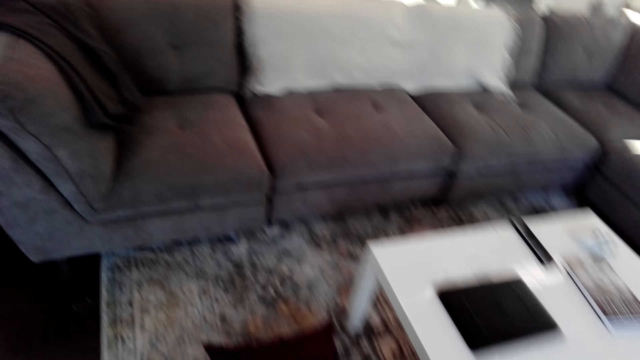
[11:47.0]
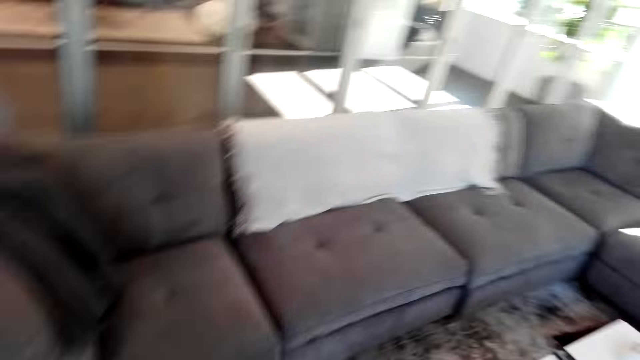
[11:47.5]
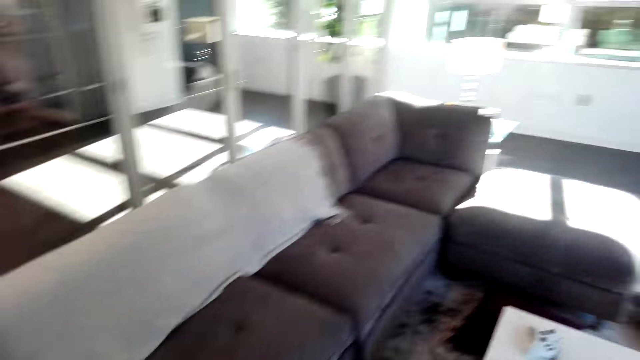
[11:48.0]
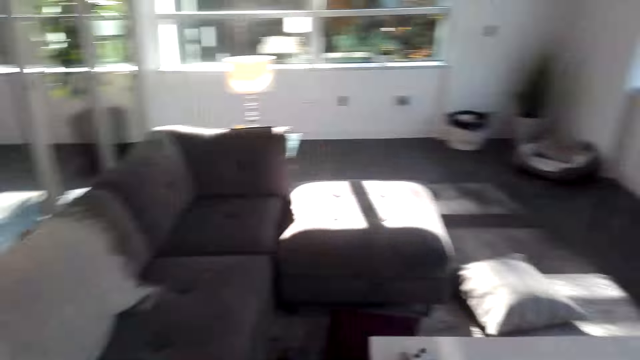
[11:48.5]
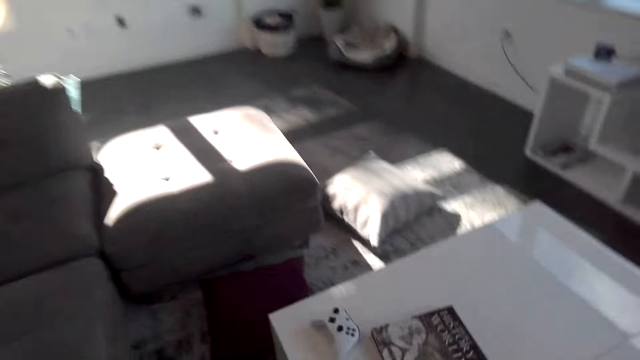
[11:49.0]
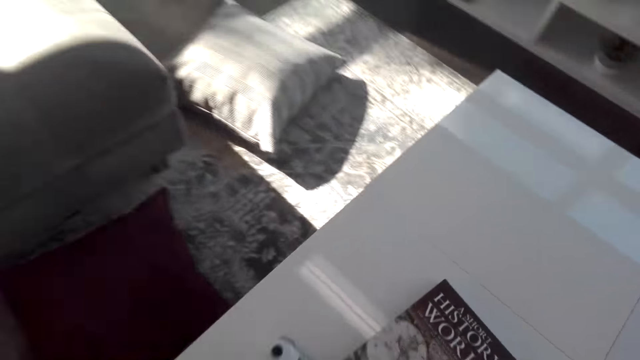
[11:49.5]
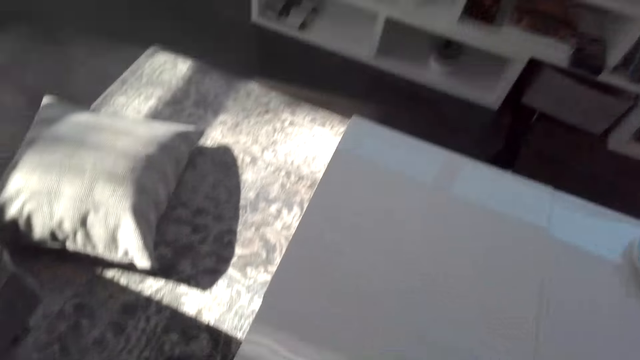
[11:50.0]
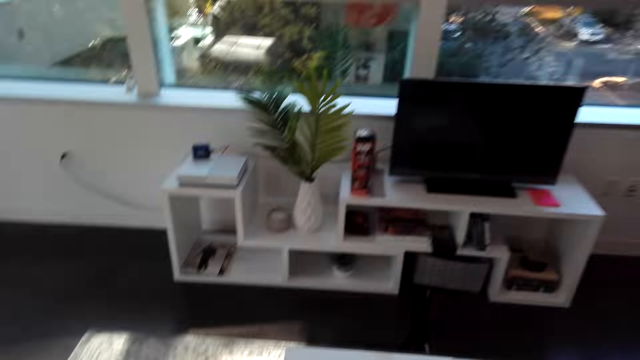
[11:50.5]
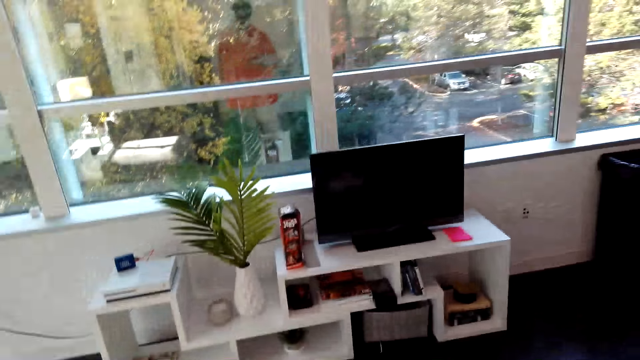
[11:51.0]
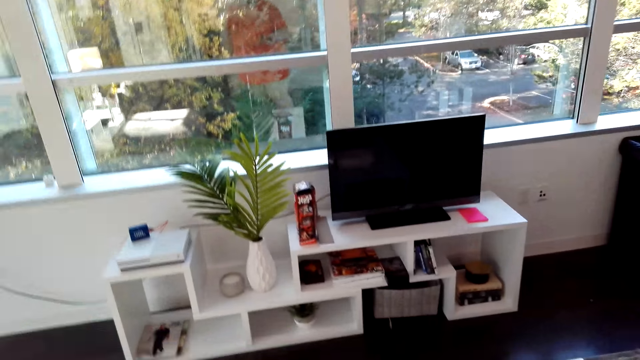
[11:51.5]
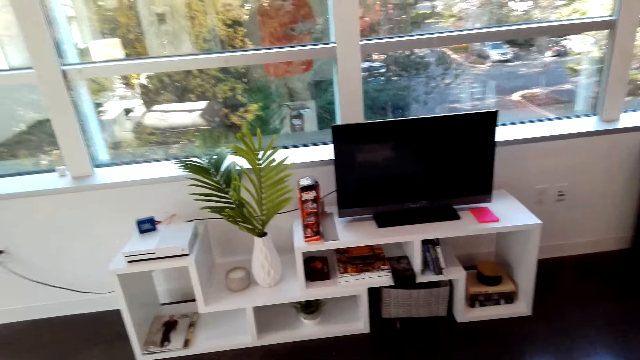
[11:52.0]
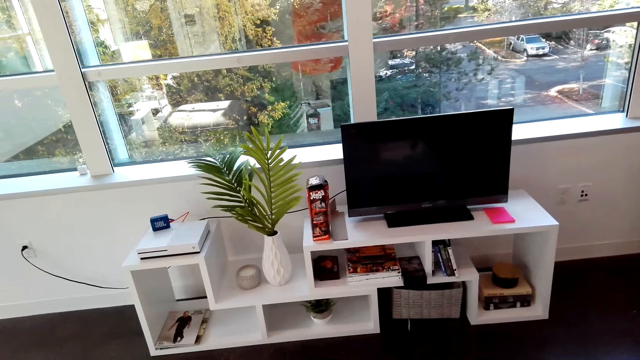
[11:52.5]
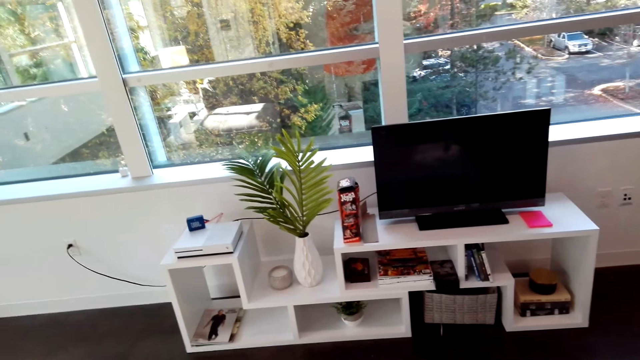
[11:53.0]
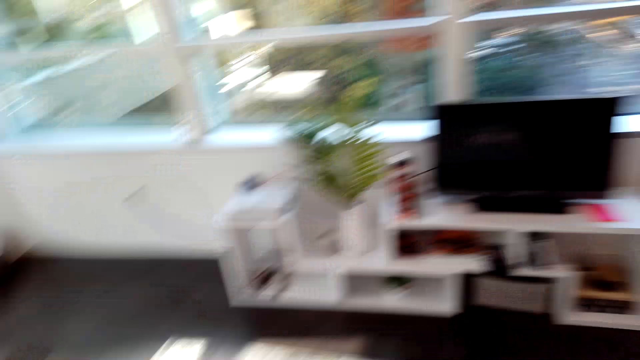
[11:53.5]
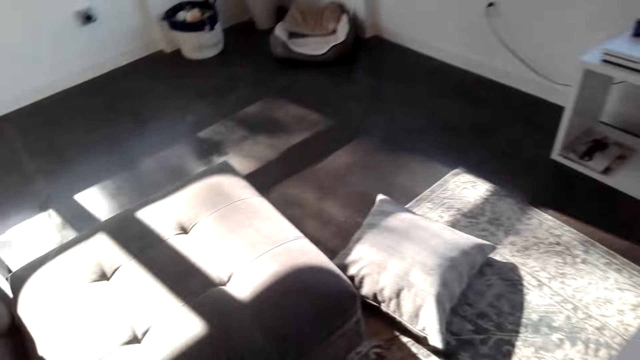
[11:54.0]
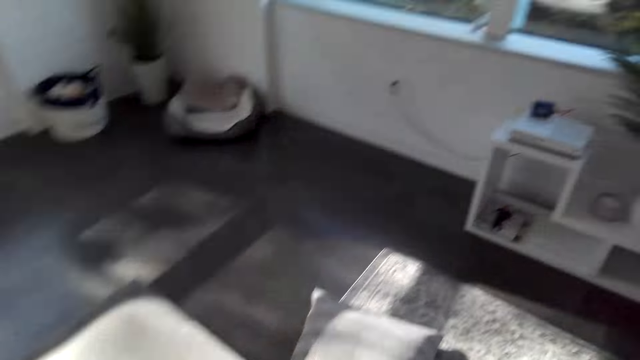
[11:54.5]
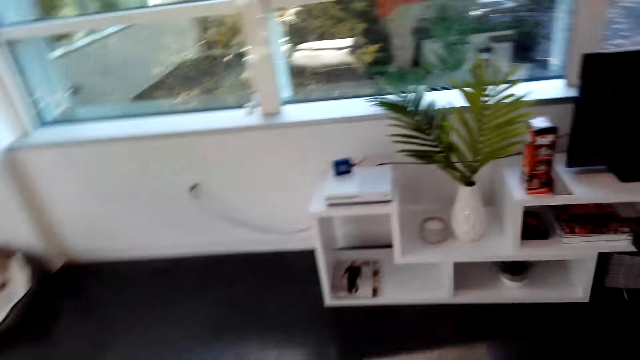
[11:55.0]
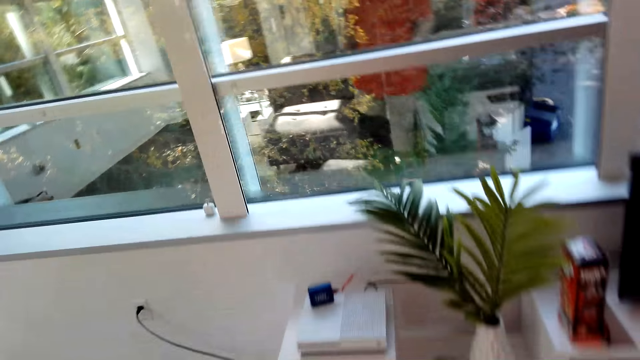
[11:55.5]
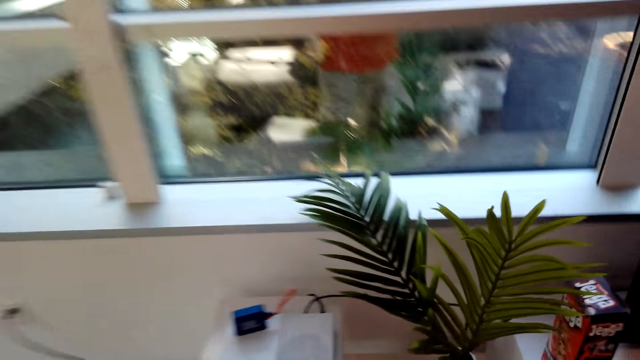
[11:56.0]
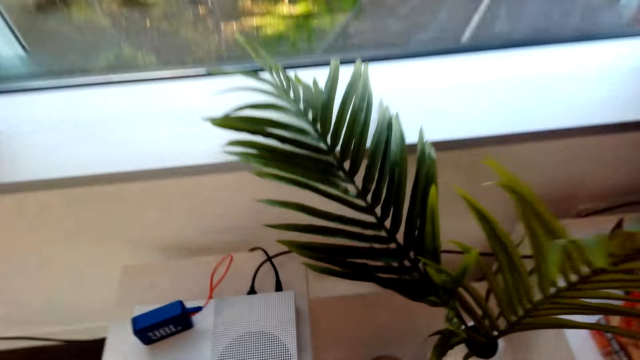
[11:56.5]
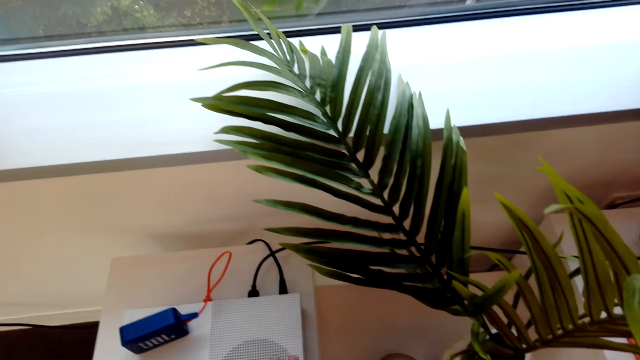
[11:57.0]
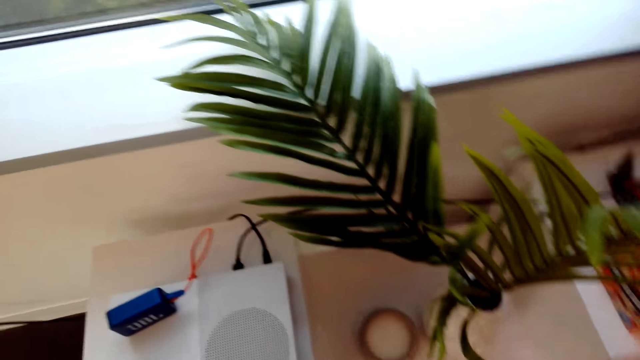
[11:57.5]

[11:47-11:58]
The camera wearer picks up the remote. They walk around.

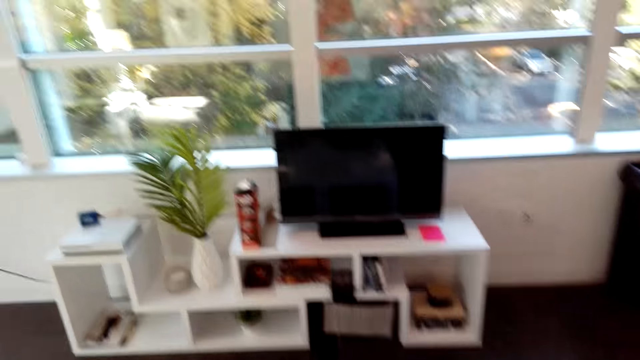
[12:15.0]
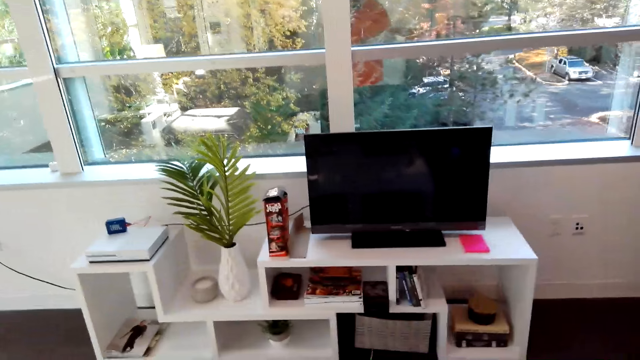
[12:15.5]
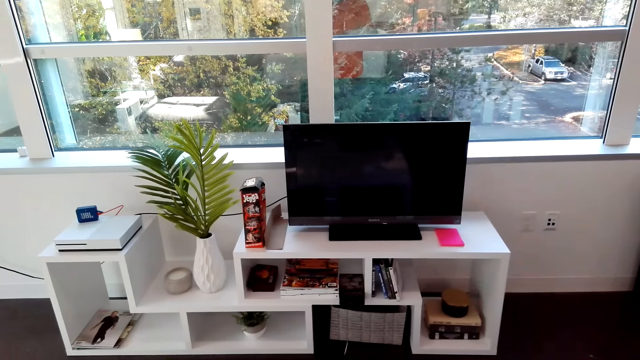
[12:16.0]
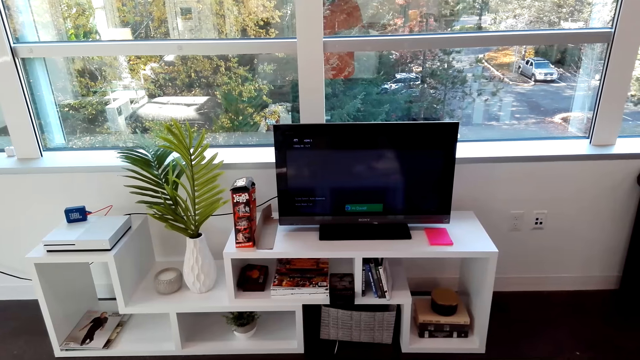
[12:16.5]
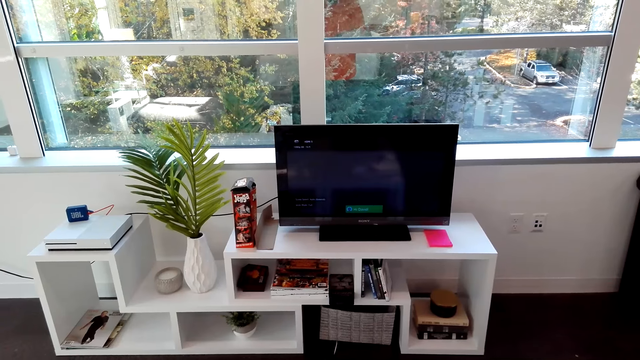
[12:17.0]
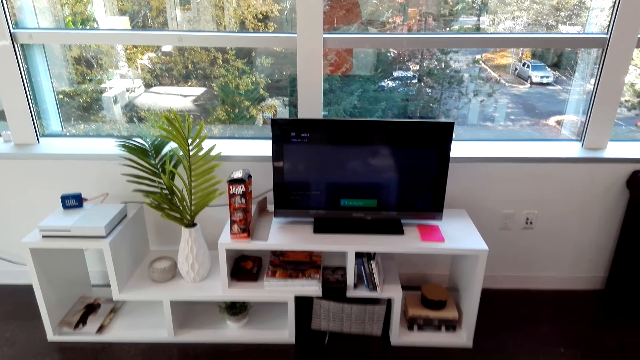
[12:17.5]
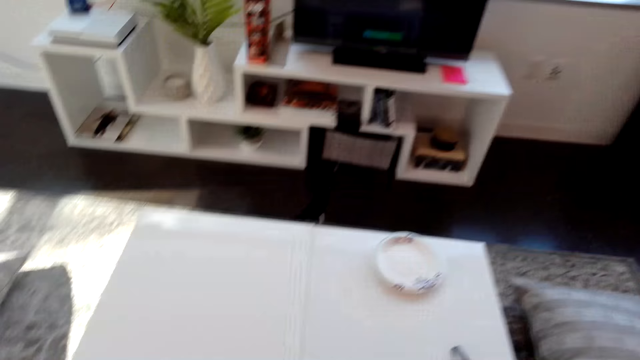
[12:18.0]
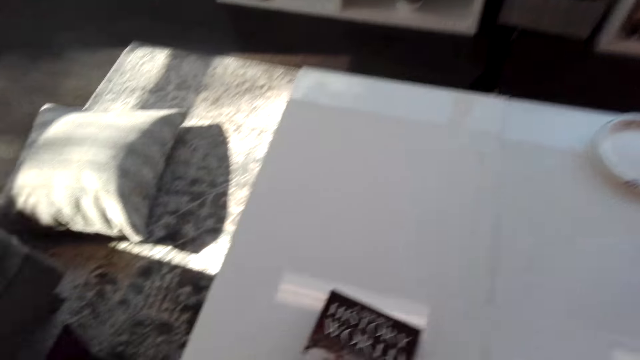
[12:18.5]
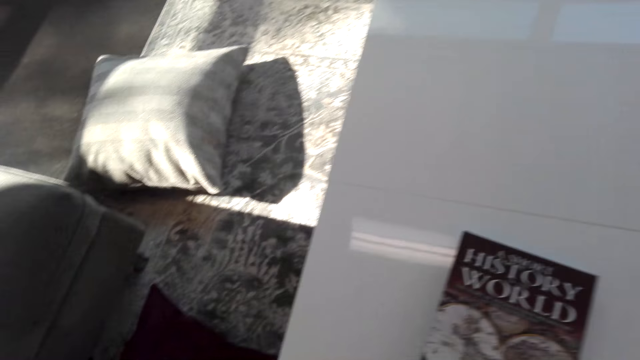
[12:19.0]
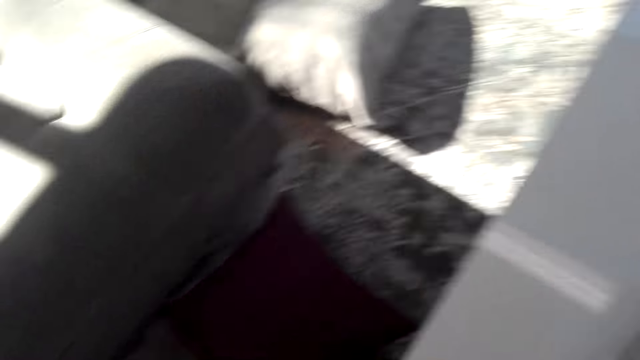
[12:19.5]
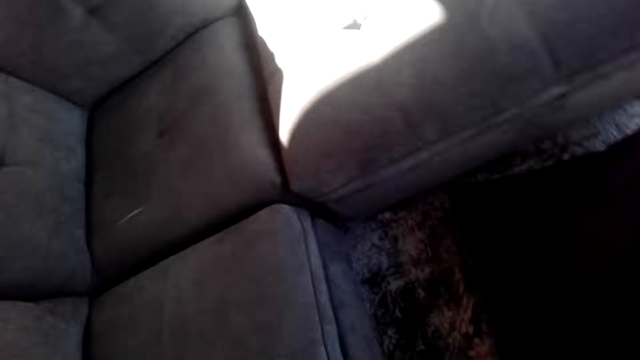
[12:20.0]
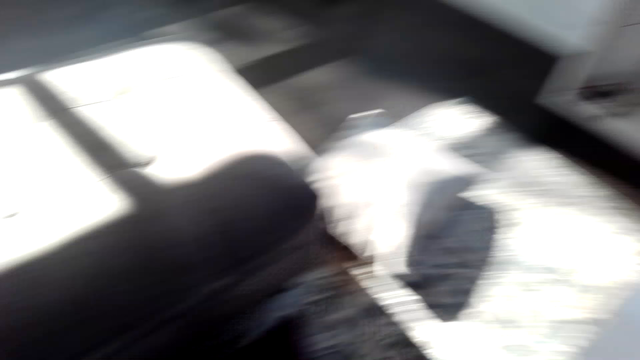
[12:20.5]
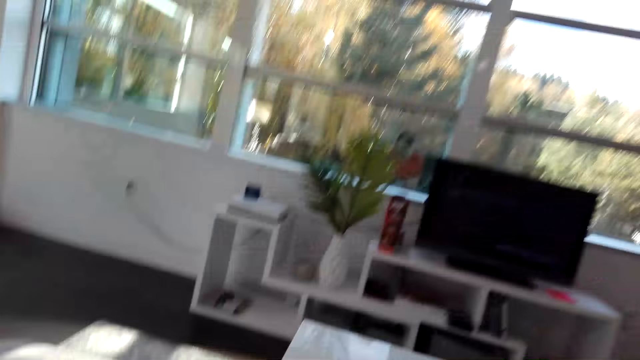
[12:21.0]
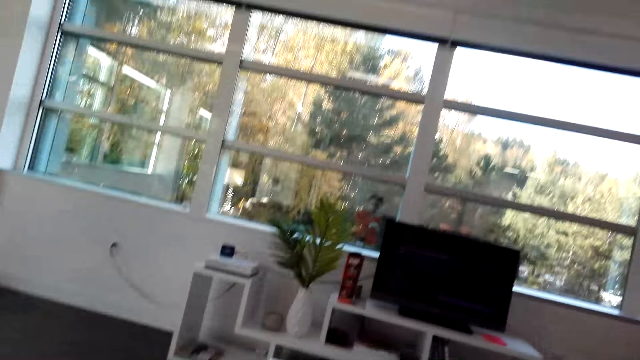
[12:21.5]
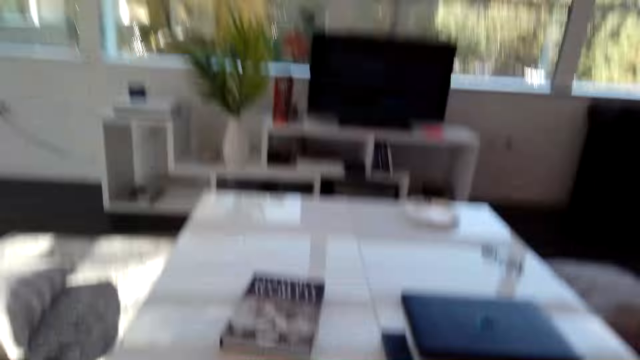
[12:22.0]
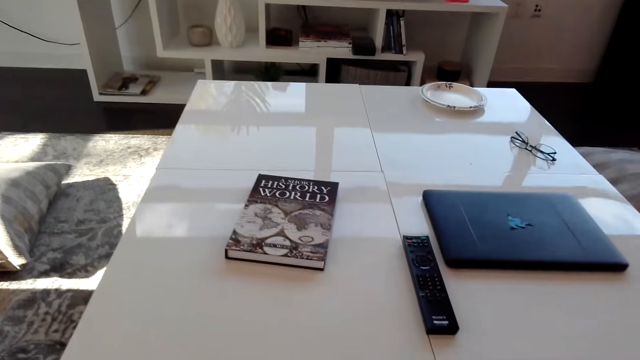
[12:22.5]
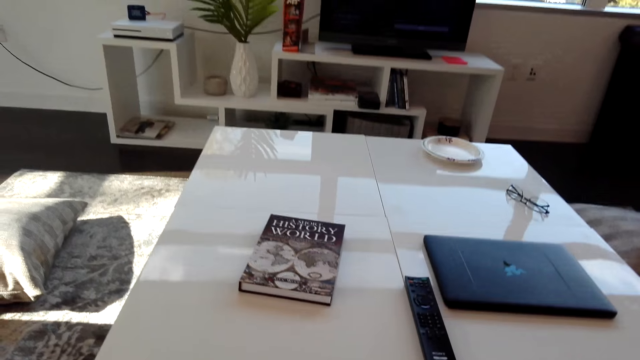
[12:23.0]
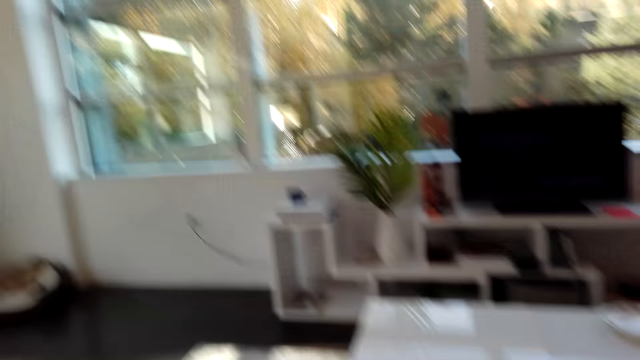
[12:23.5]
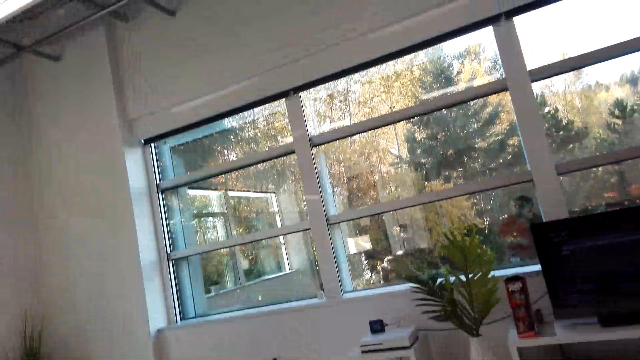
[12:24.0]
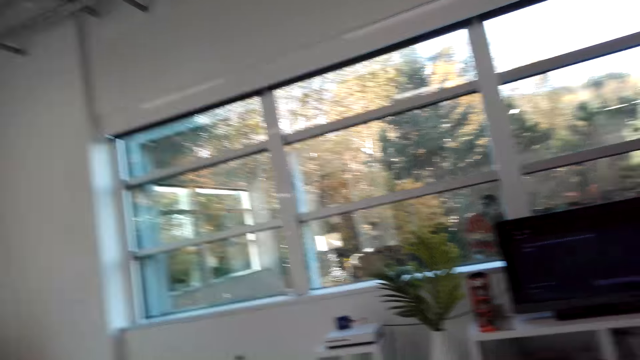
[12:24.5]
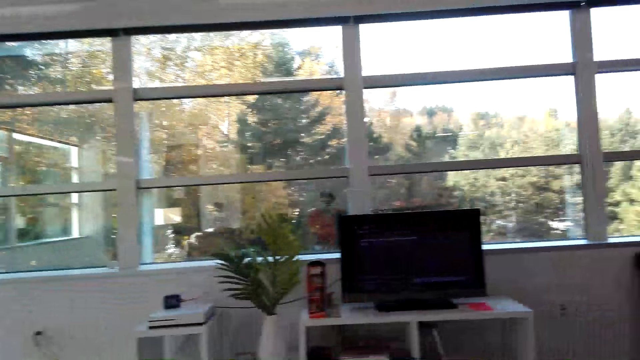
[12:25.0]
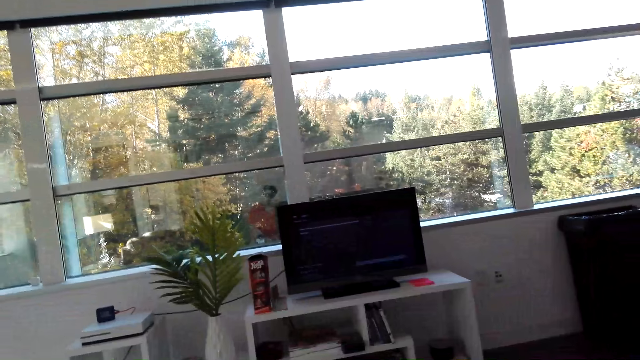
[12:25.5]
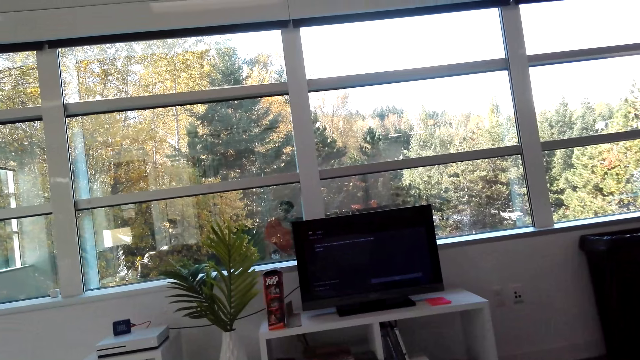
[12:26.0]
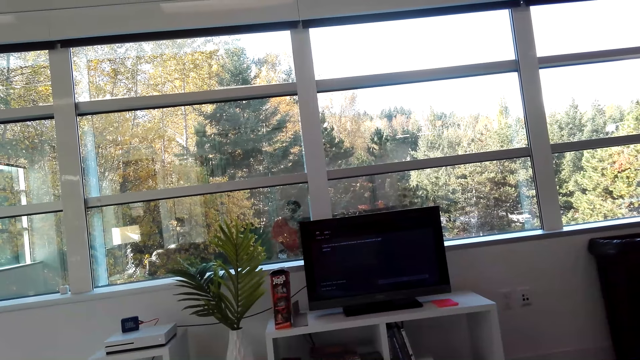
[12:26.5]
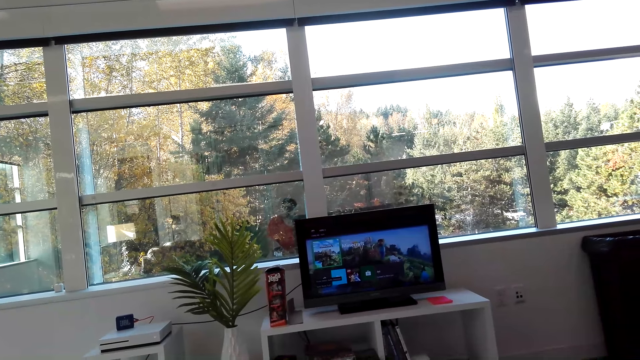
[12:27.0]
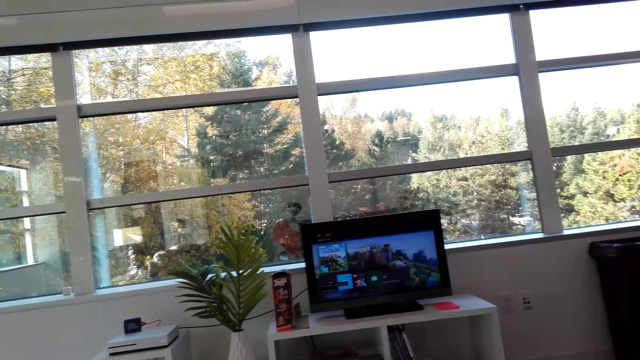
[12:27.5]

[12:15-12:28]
The camera wearer presses the remote. They turn on the TV. They operate the television.
